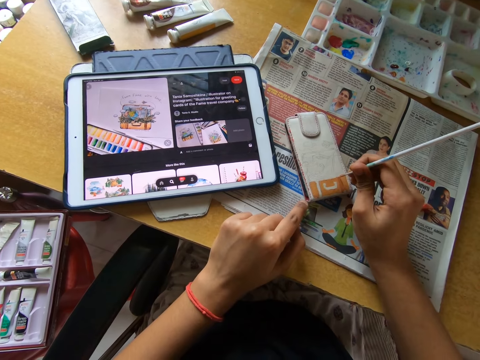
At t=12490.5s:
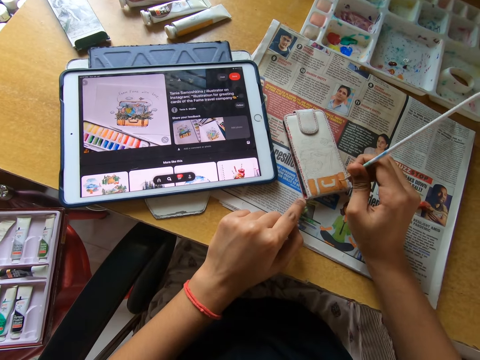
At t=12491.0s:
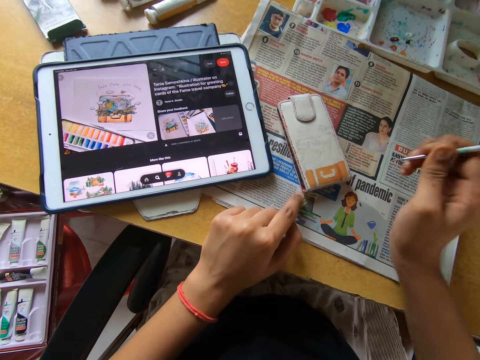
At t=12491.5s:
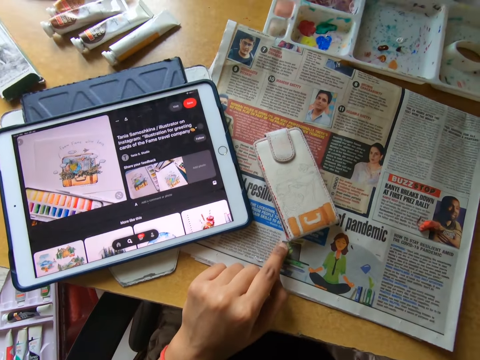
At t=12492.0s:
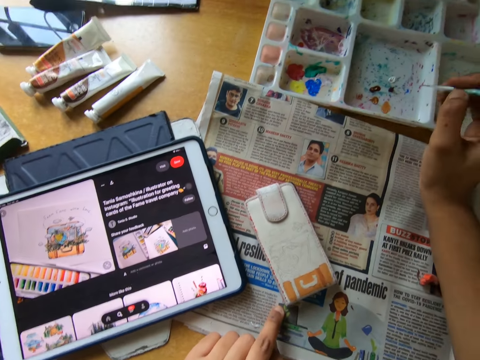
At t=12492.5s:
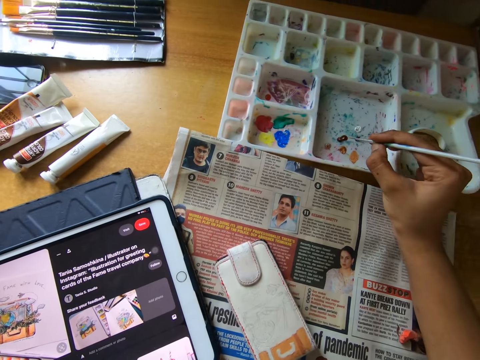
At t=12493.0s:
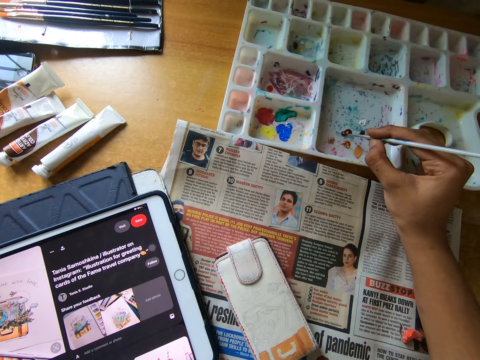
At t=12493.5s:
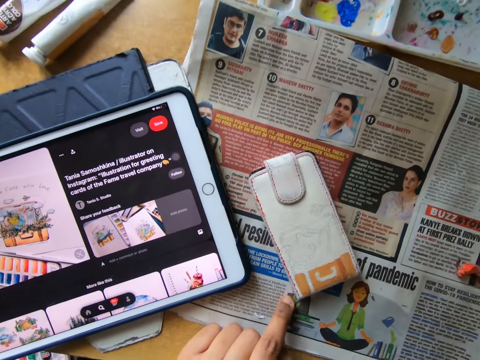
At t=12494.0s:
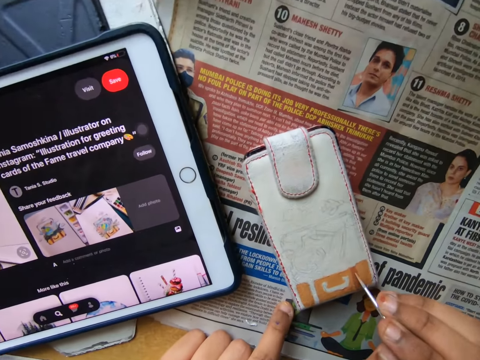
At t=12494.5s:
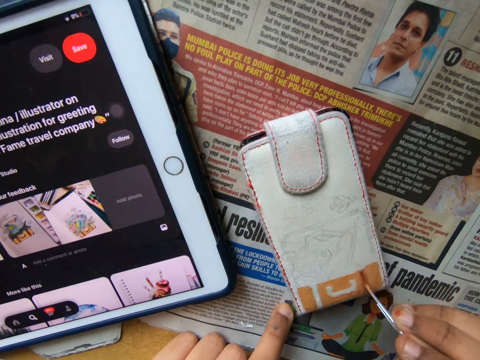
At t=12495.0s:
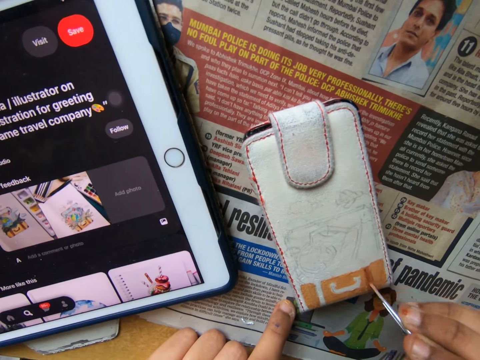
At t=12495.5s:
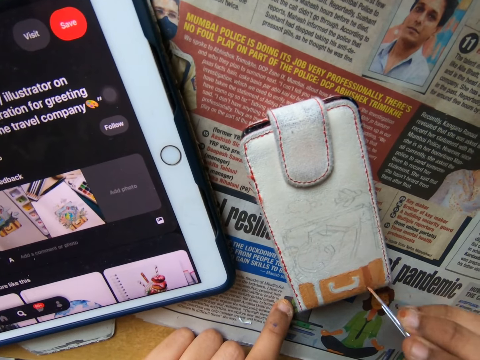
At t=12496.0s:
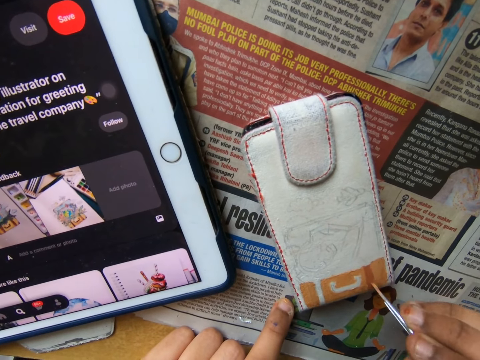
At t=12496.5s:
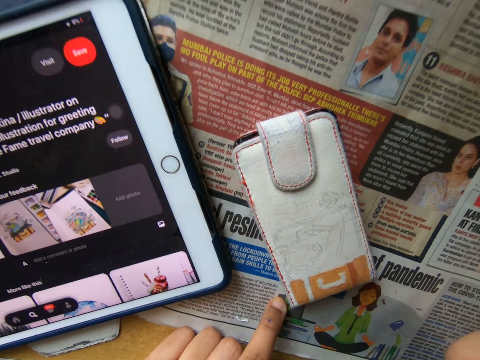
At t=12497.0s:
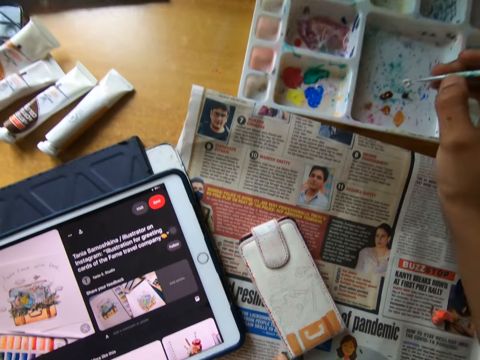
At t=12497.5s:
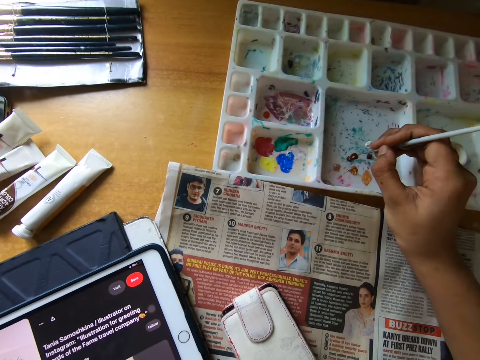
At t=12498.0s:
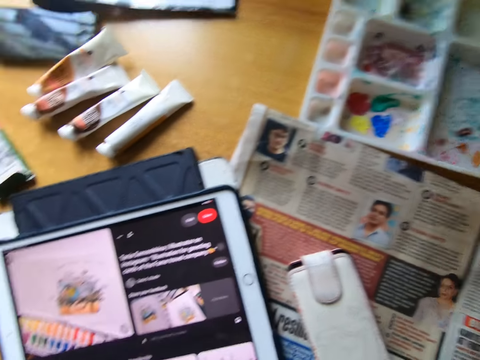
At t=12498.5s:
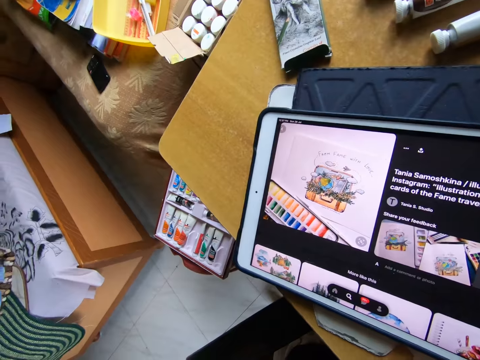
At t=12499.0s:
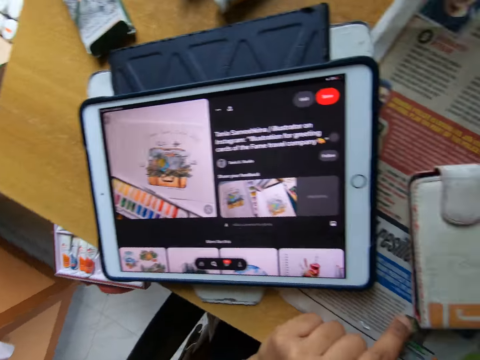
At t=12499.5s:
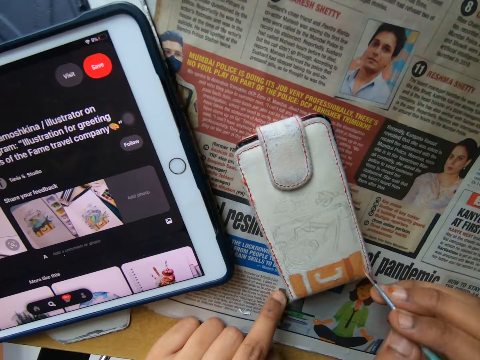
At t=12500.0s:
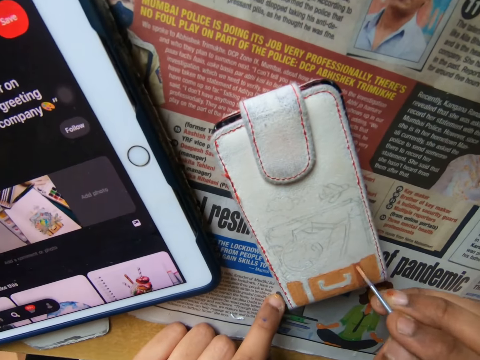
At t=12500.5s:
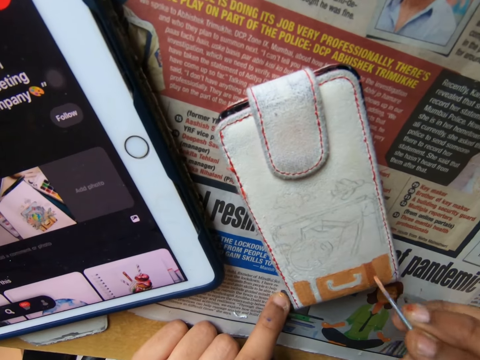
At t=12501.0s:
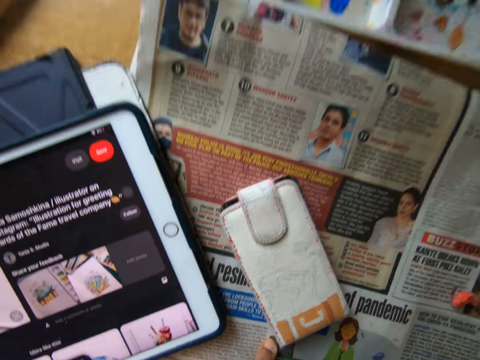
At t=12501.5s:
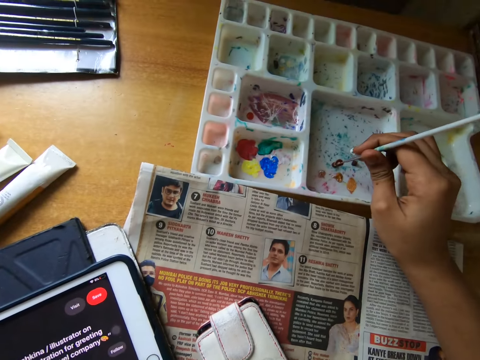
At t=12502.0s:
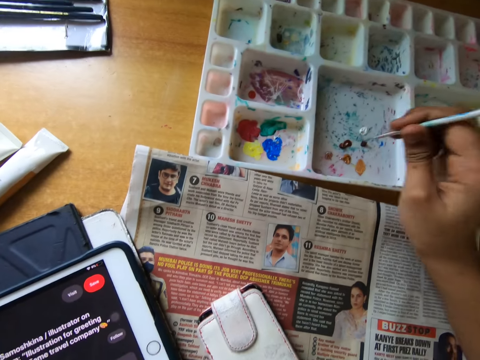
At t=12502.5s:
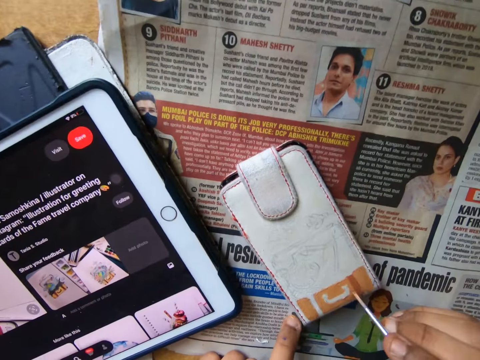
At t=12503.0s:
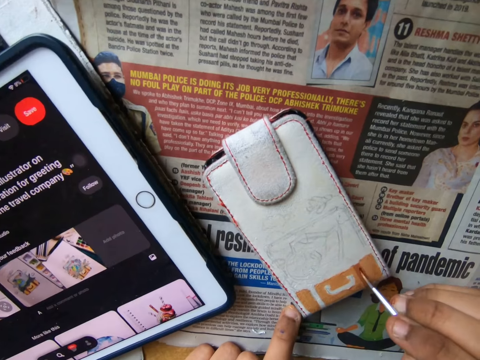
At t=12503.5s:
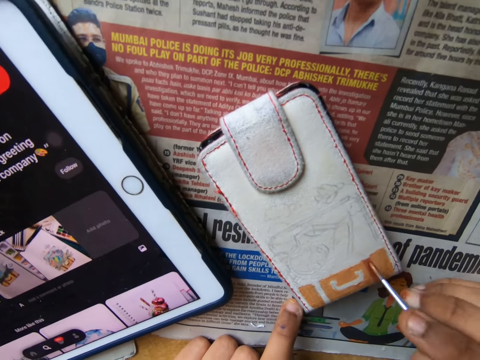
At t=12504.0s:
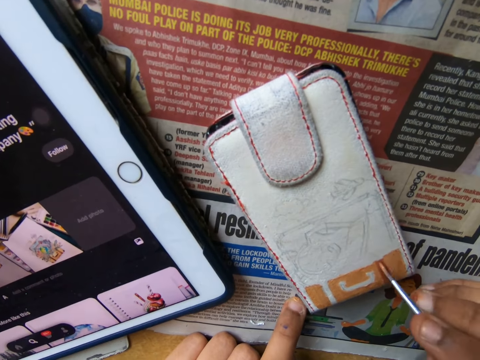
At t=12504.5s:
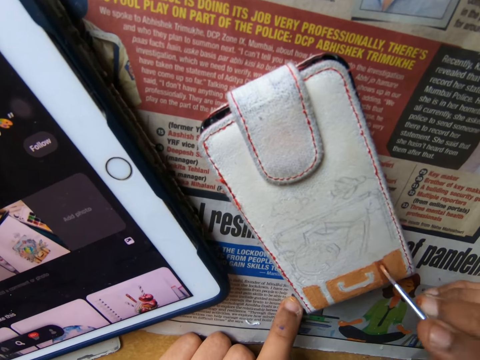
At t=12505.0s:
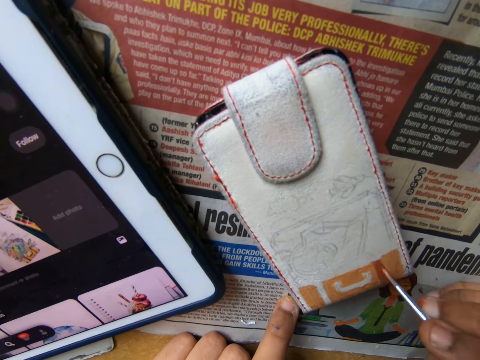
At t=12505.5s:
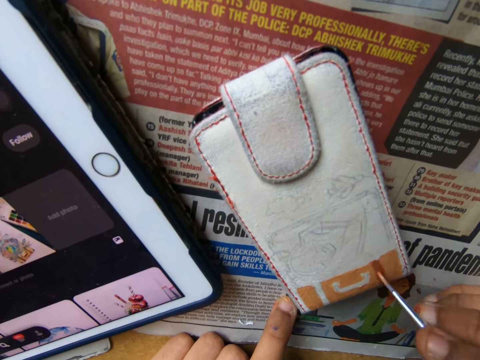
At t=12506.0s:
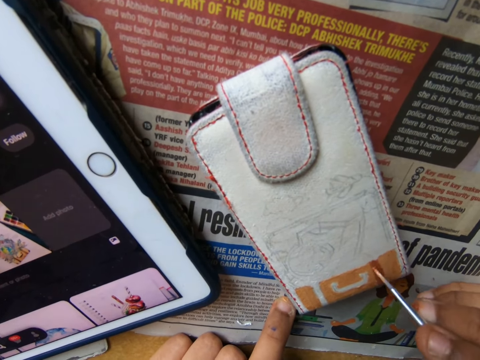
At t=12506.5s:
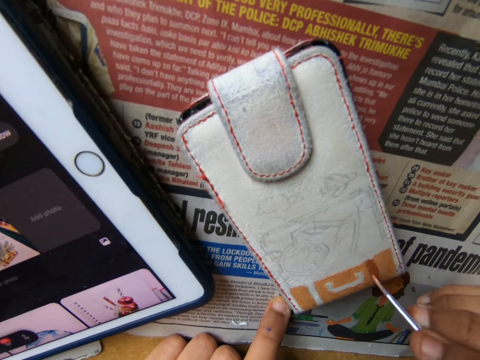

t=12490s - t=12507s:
The camera wearer paints the wallet or phone pouch with a brush. He pulls the brush off the wallet. He scoops the paint from the palette on the table with the paintbrush in his right hand. He paints the phone pouch on the table using the paintbrush in his right hand. He scoops the paint from the palette on the table with the paintbrush in his right hand. He looks at the tablet. He paints the phone pouch on the table using the paintbrush in his right hand. He pulls the brush off the wallet. He scoops the paint from the palette on the table with the paintbrush in his right hand. He paints the phone pouch on the table using the paintbrush in his right hand.

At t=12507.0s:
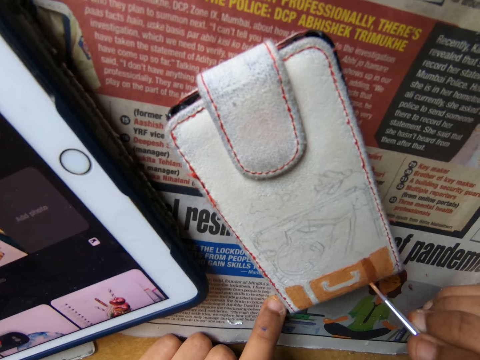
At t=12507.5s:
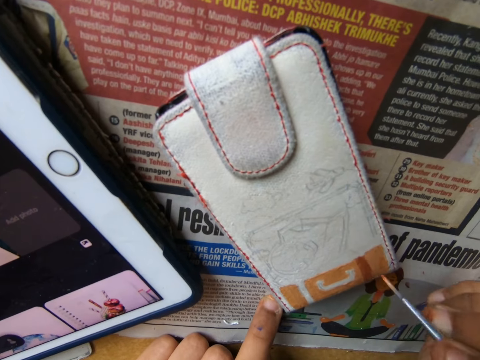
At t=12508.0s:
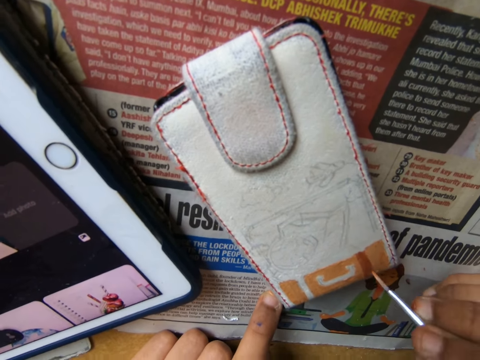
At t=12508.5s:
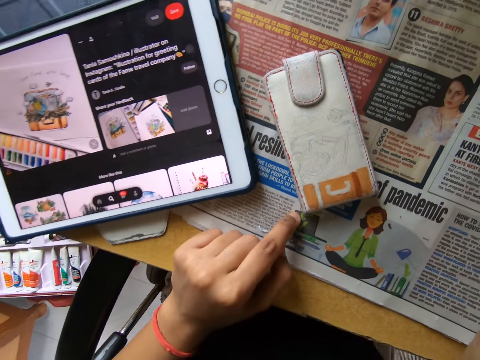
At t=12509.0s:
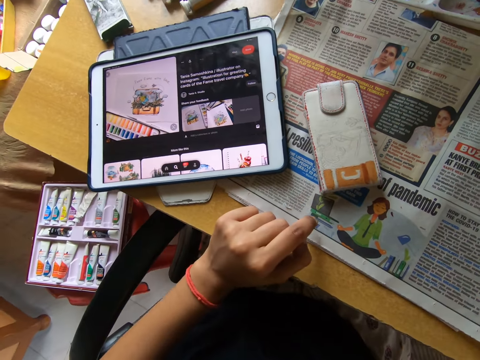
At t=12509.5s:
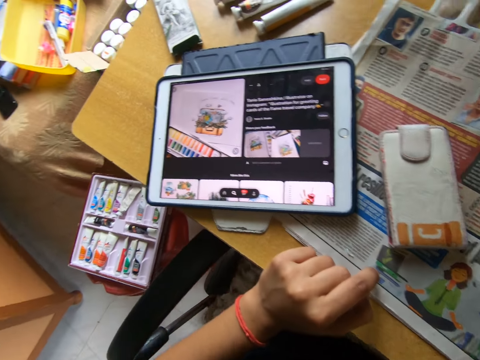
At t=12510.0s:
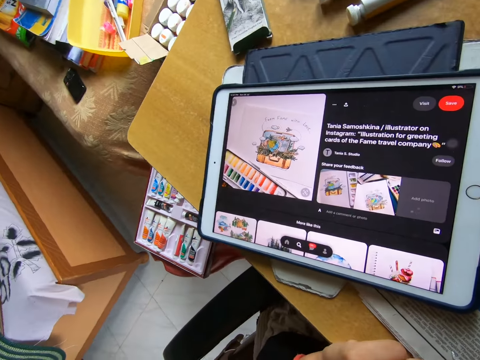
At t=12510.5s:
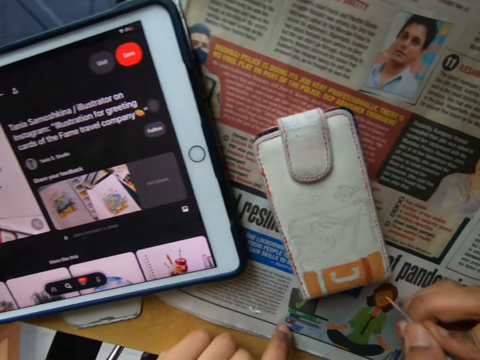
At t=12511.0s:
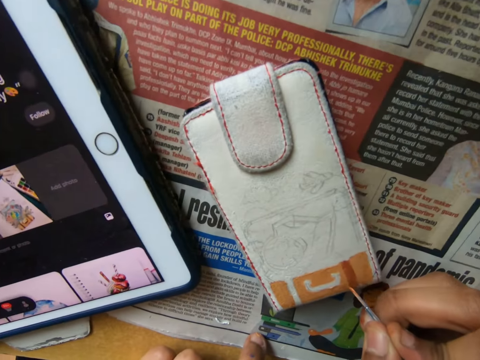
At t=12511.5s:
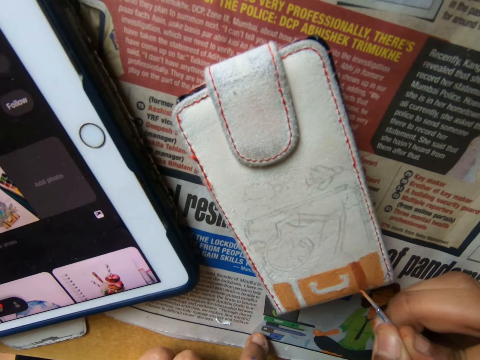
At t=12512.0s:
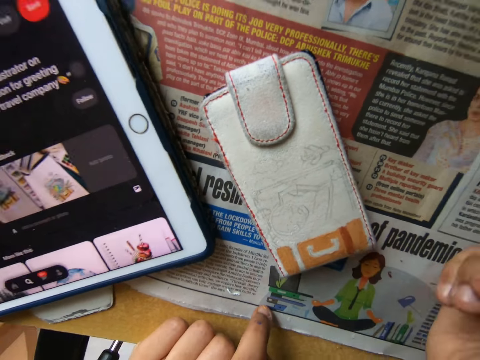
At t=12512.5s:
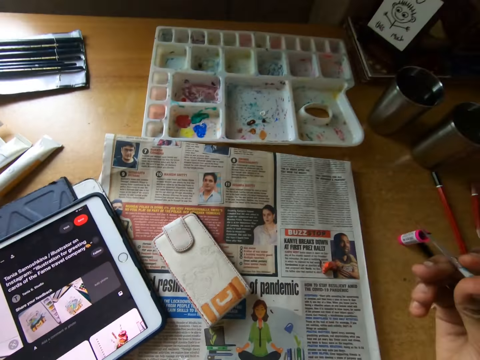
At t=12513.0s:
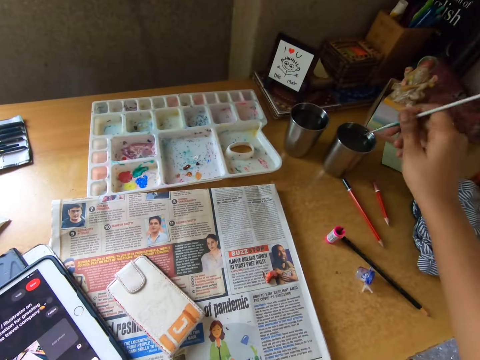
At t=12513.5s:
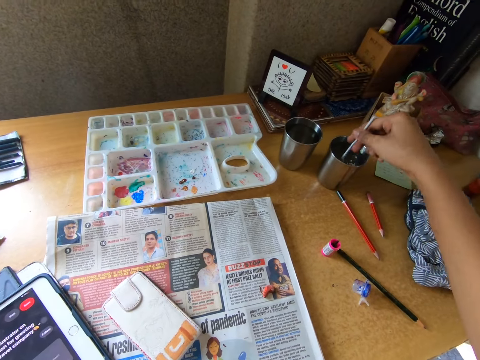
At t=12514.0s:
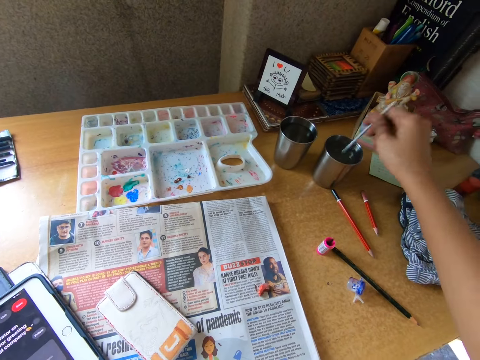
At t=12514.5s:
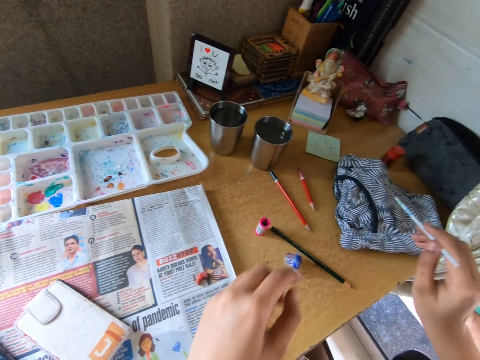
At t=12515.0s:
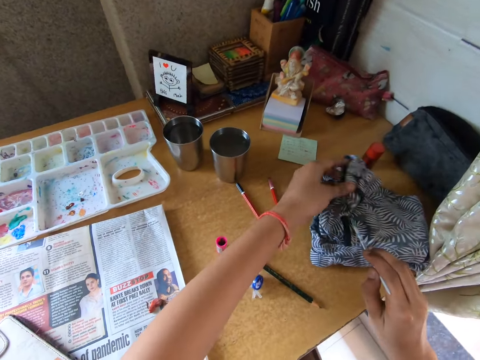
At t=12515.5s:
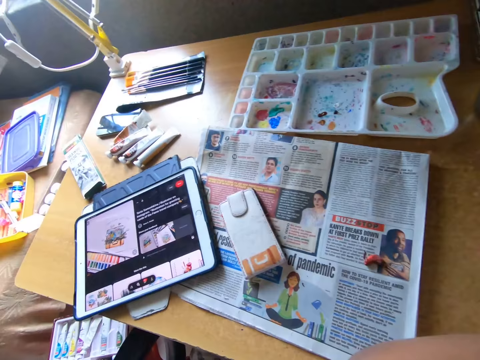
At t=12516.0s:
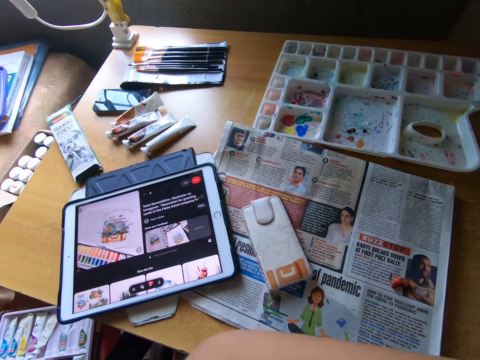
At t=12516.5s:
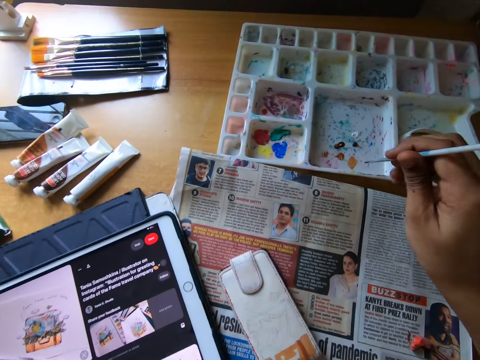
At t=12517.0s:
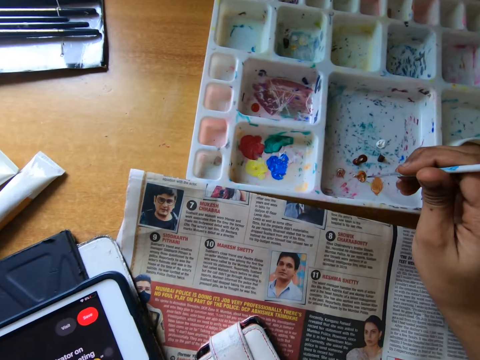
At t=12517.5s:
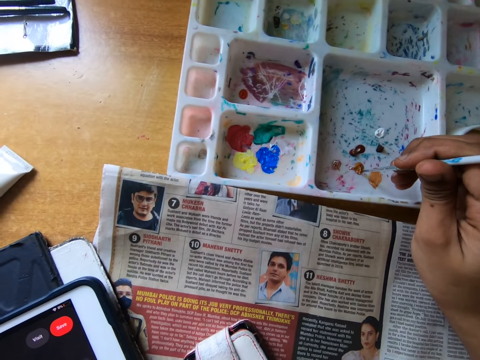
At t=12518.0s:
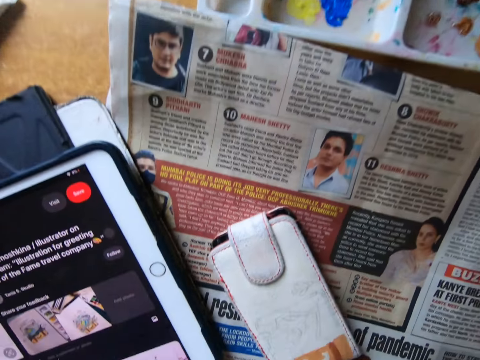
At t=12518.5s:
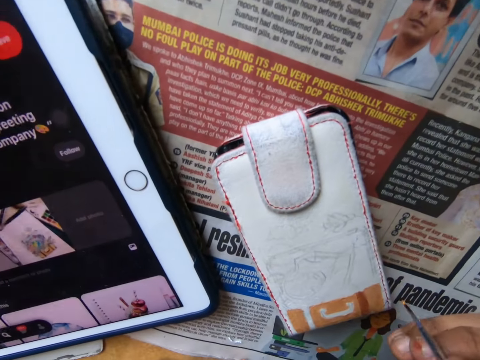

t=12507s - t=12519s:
The camera wearer pulls the brush off the wallet. He looks at the tablet. He paints the wallet with the brush. He pulls the brush off the wallet. He dips the paintbrush into a cup of water or steel glass on the table with his right hand. He removes the brush from the metal glass. He cleans the wet paintbrush in his right hand on a piece of clothing on the table with his left hand. He dries the brush on a piece of cloth. He scoops a paint from the palette on the table with the paintbrush in his right hand.
